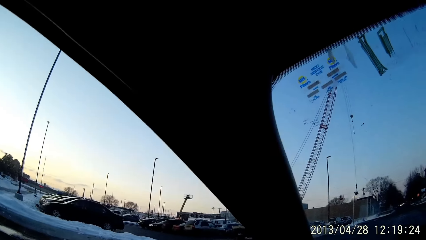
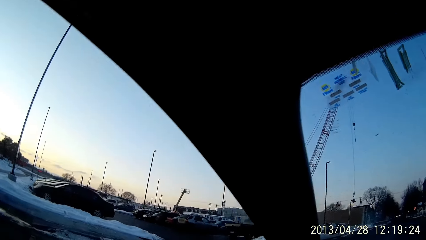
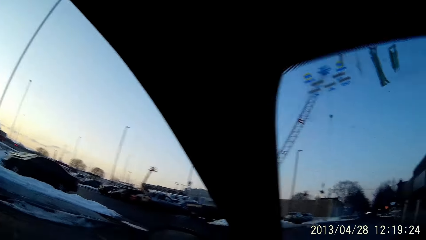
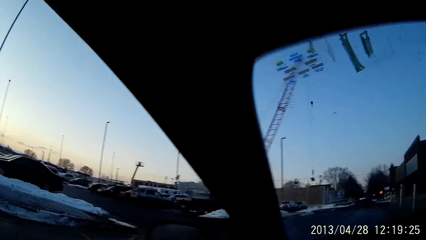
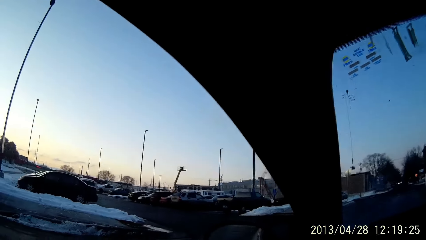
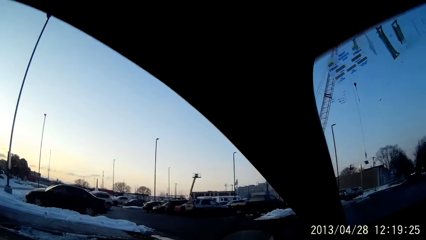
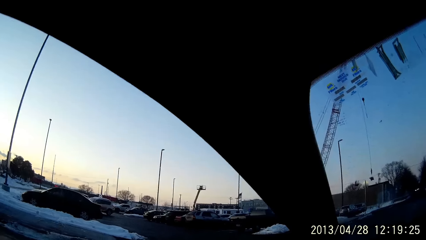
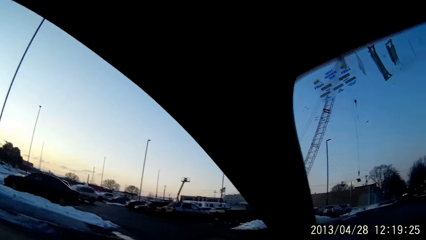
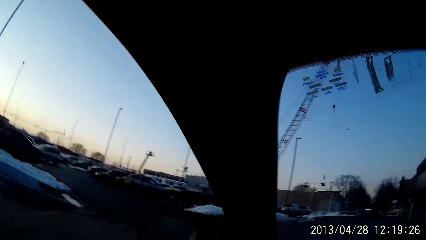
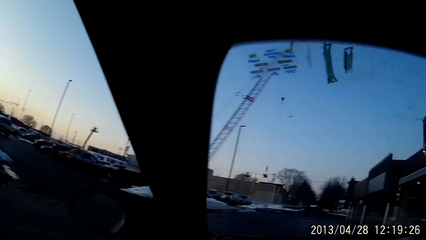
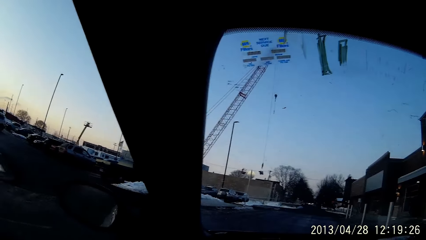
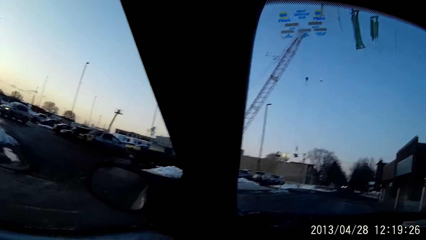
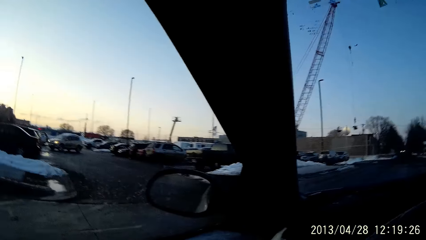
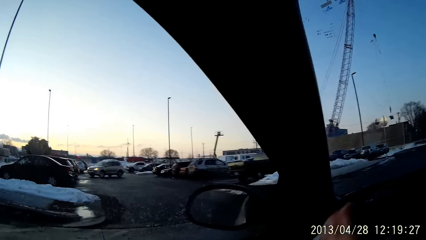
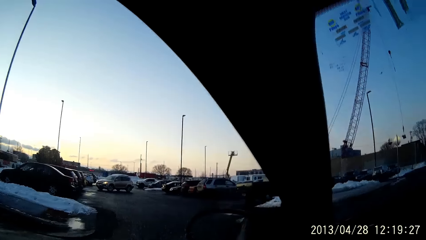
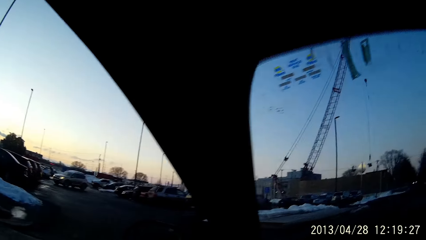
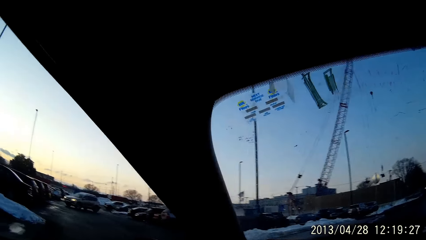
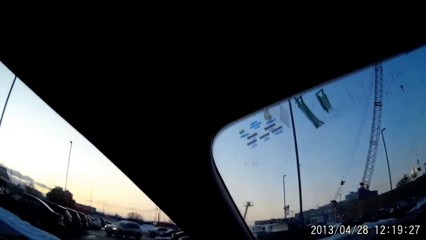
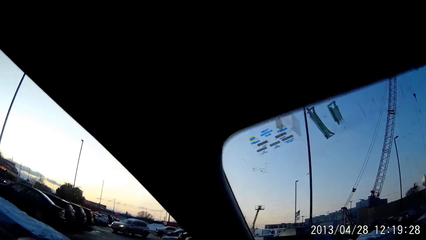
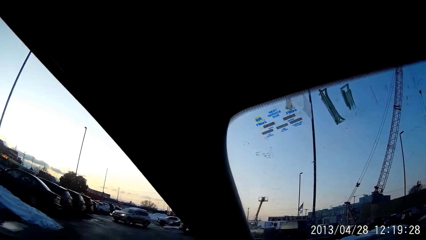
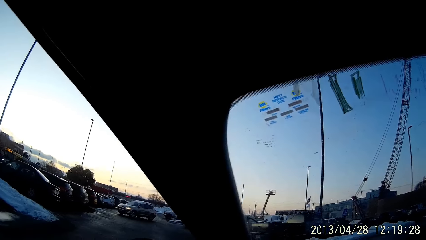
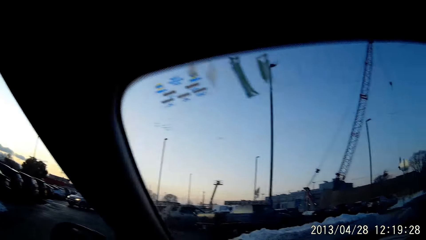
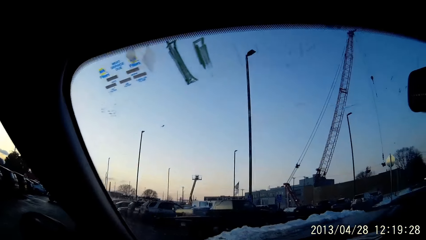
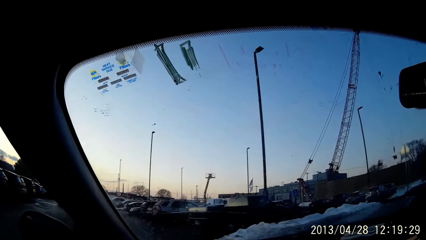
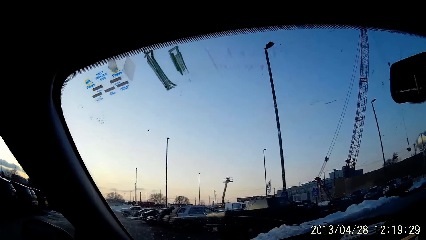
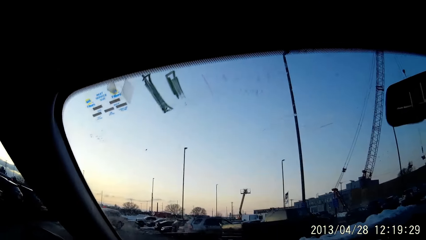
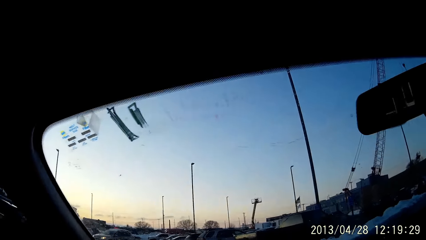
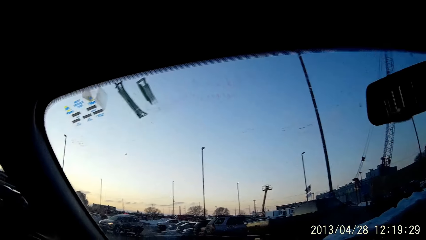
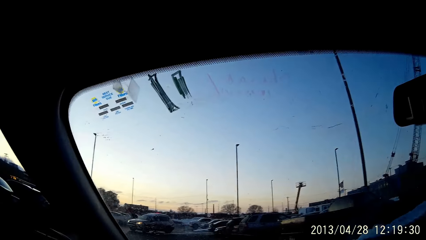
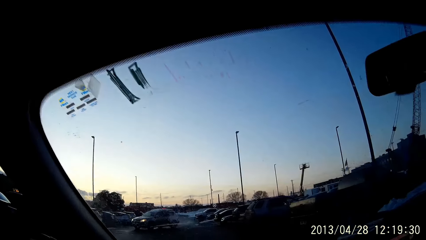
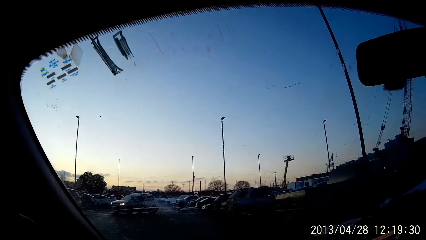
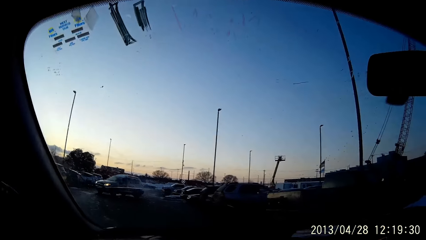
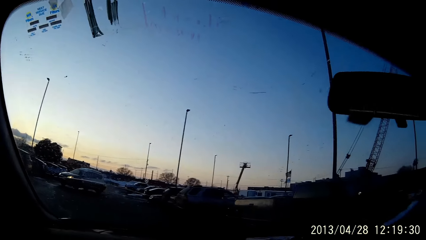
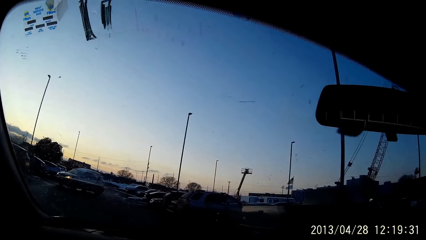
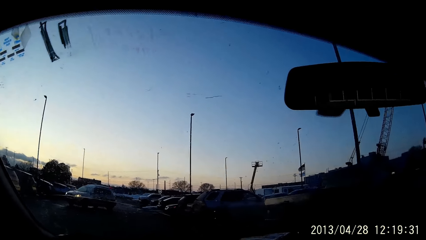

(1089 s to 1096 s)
The camera wearer turns left into a parking lot.

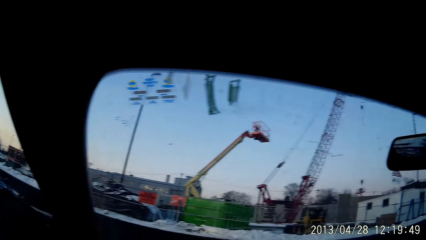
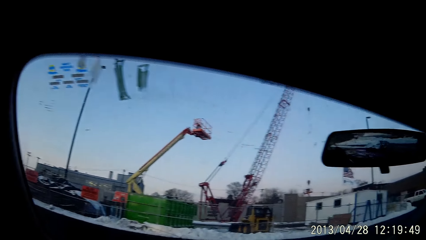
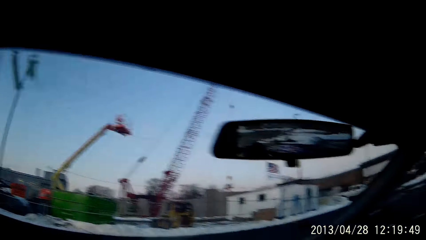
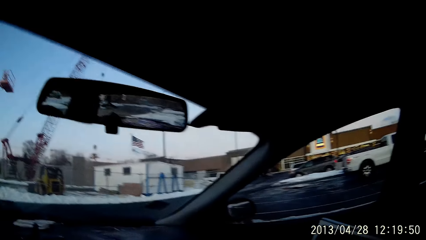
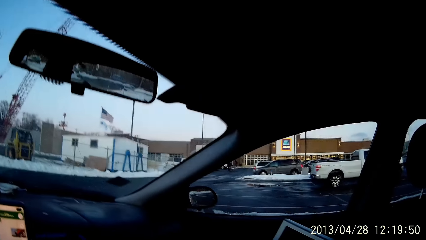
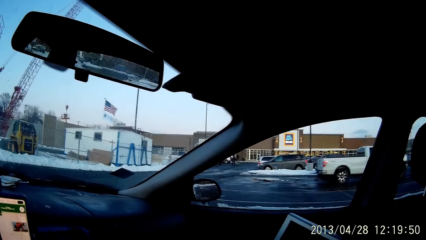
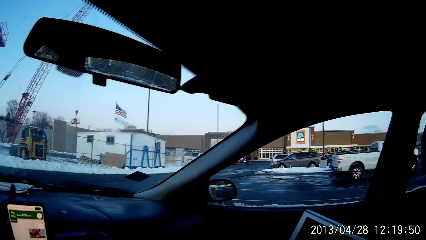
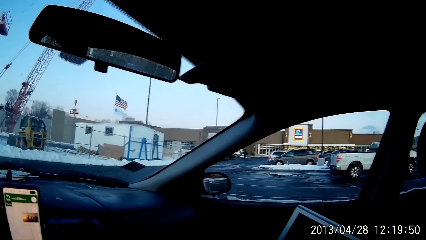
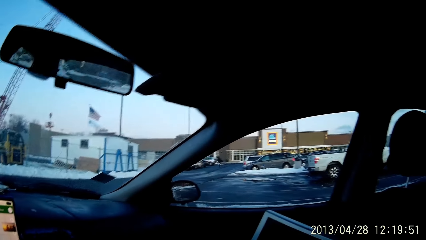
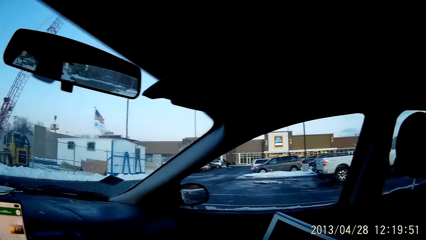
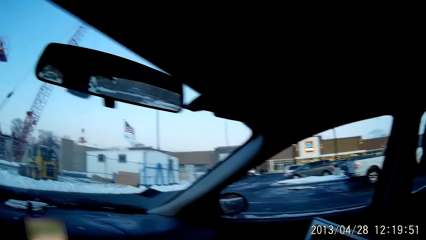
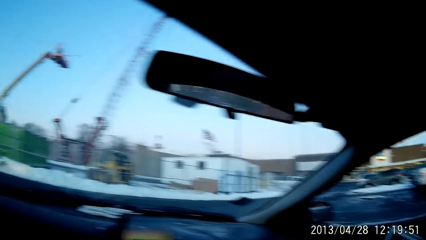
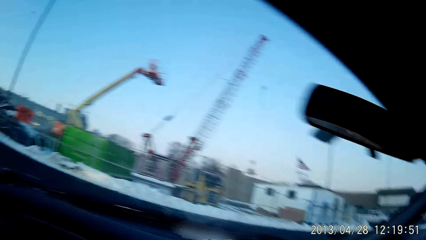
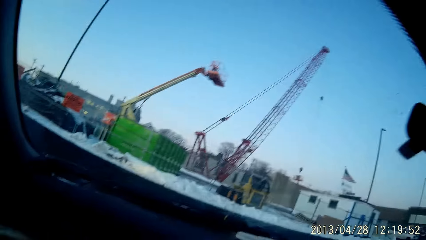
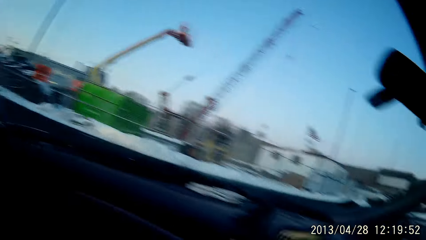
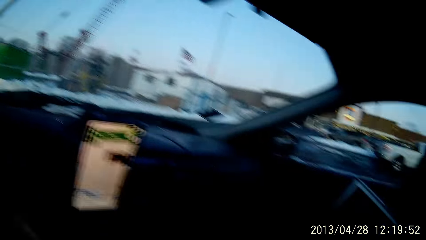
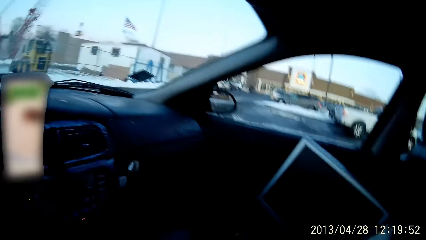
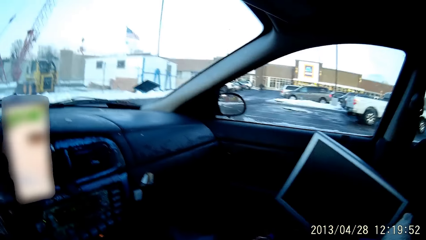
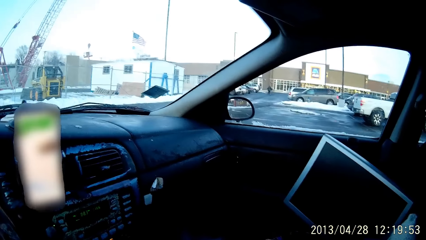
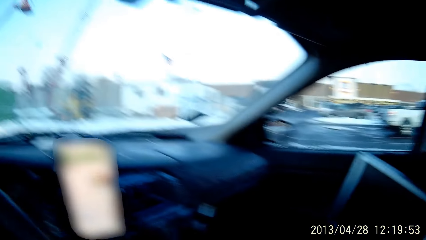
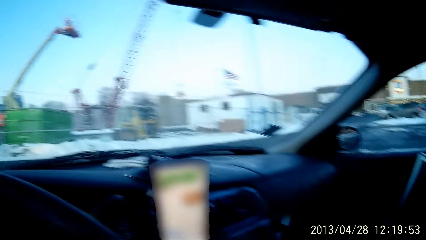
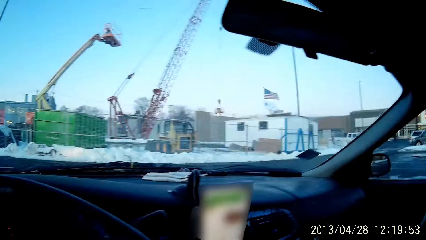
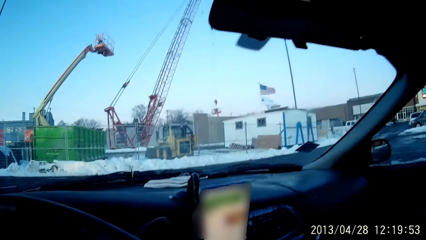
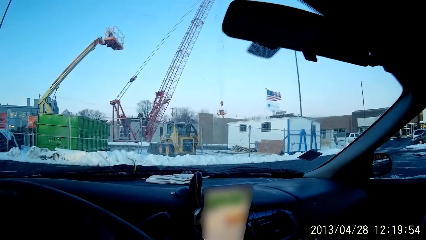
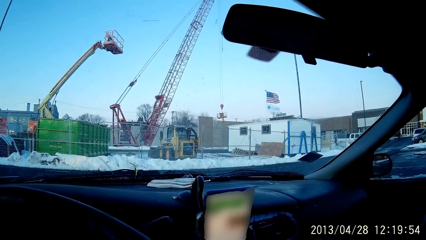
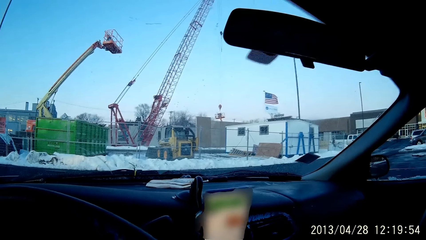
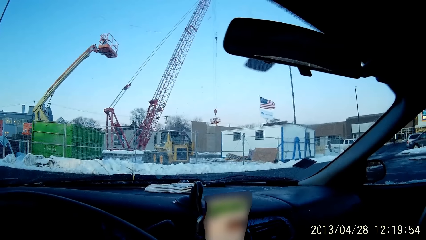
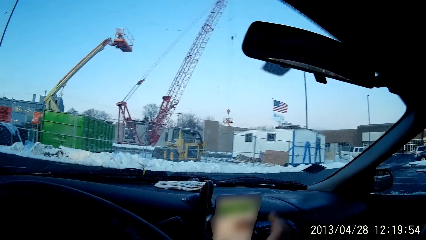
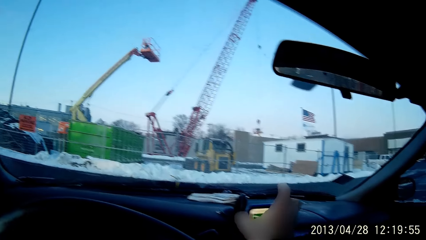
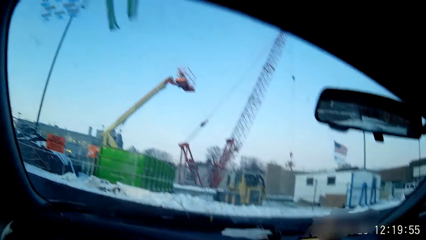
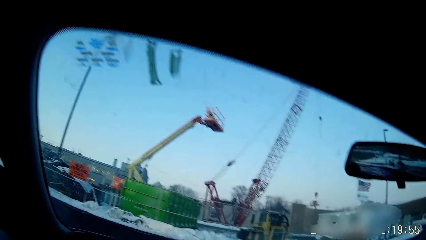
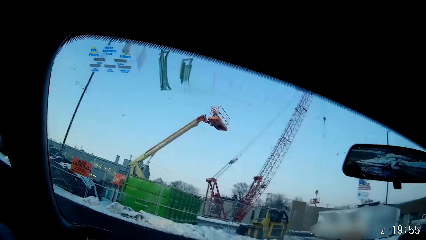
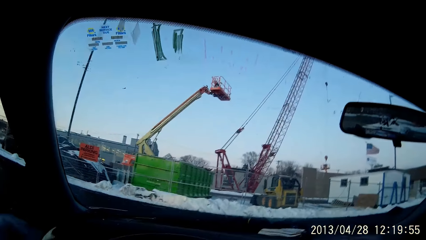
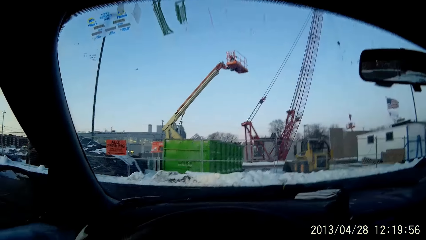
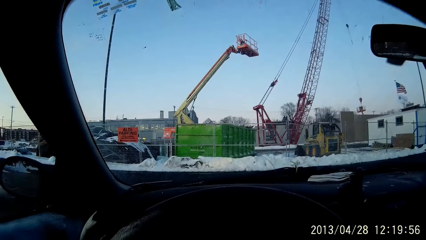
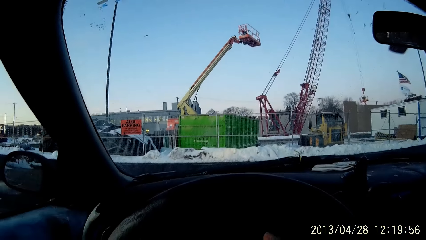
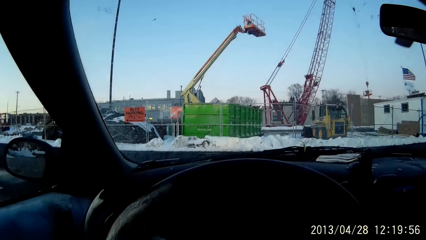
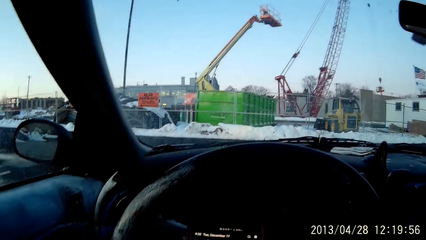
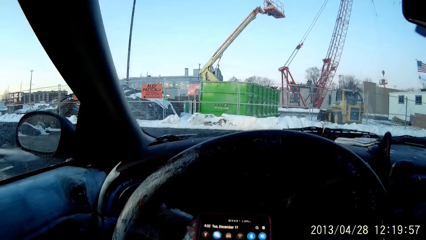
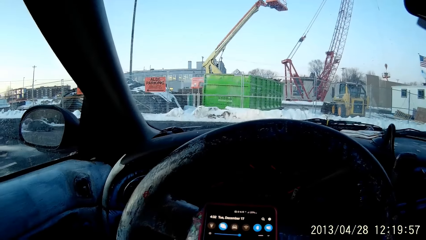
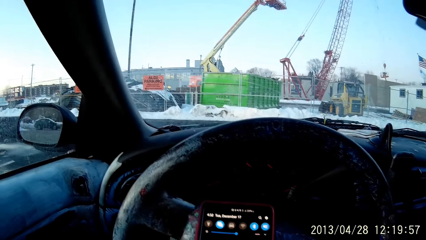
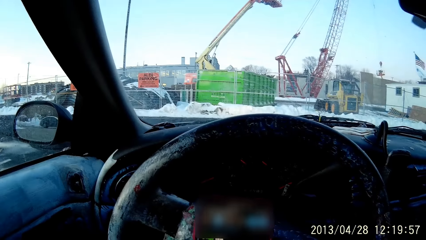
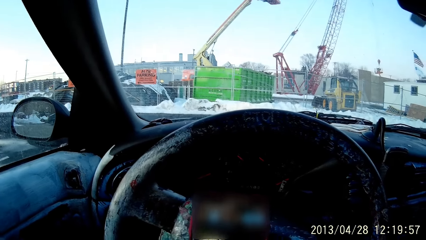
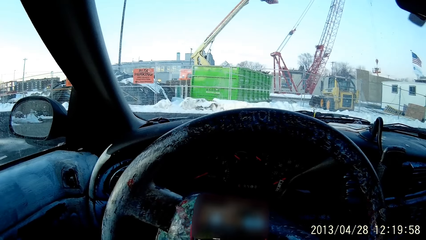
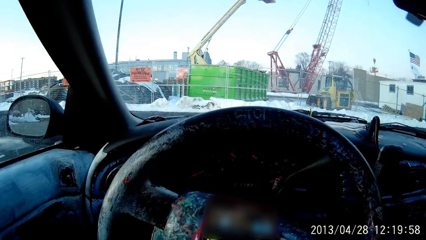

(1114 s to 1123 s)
The camera wearer uses her mobile phone. They use her mobile phone again. They stop a car in the parking. They pick up the phone with the right hand. They scroll the phone in the car.
